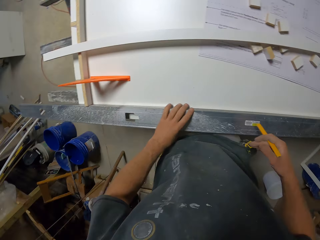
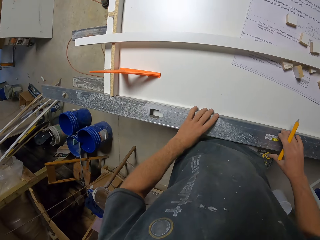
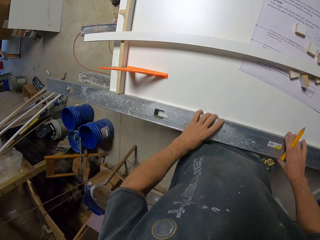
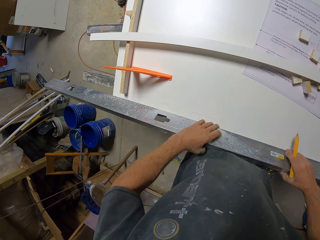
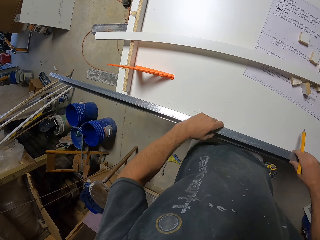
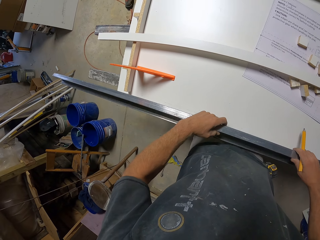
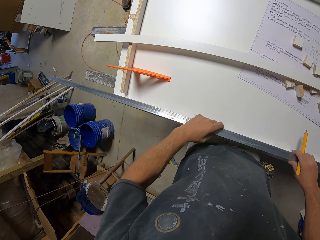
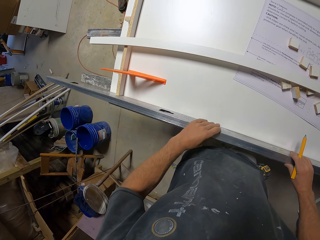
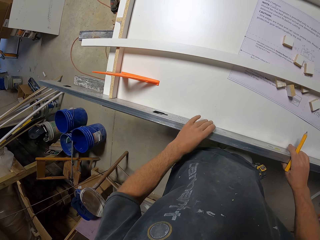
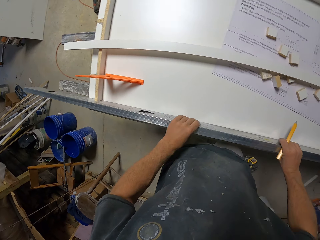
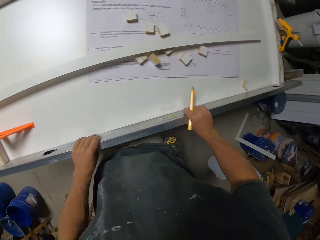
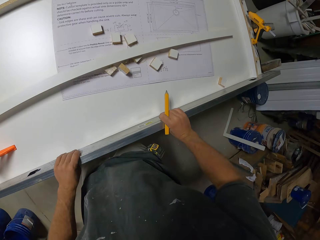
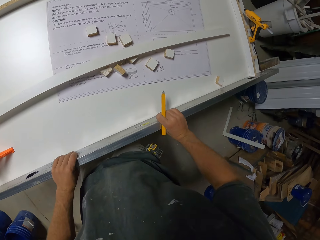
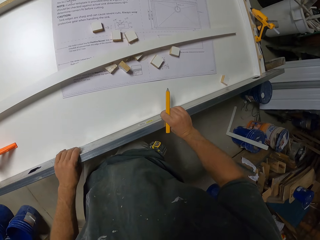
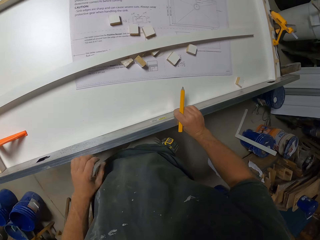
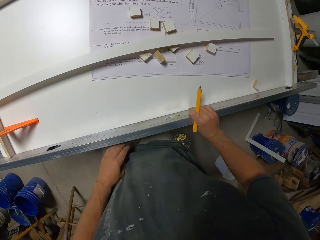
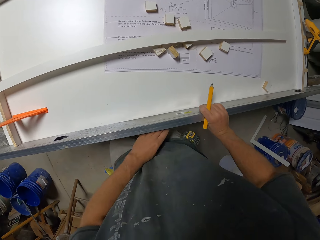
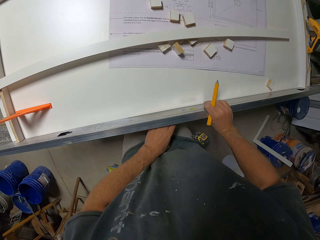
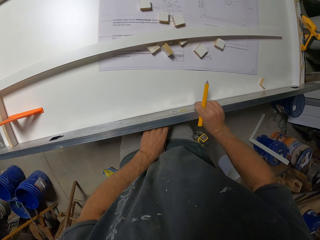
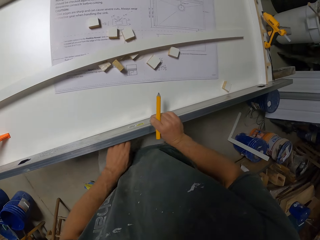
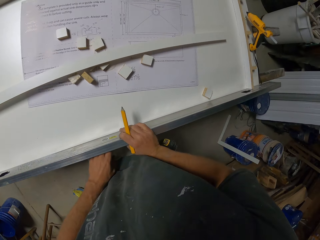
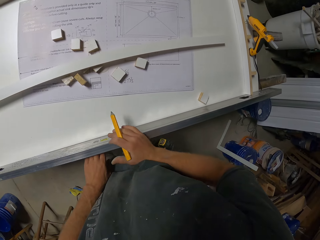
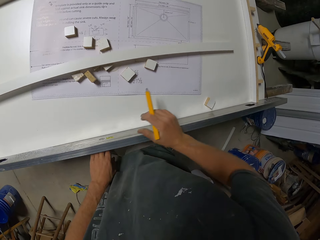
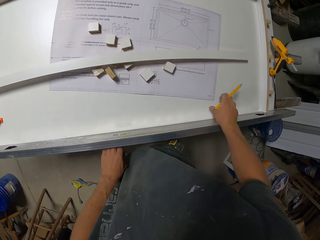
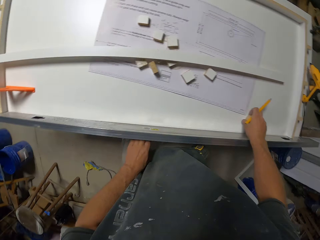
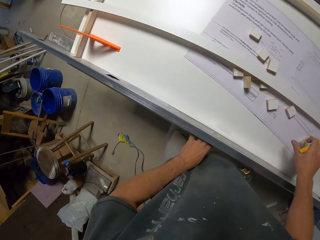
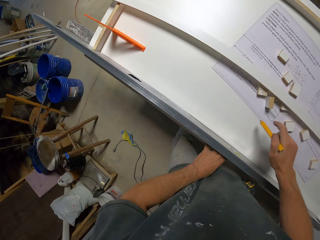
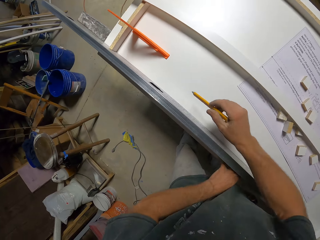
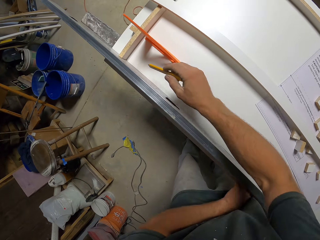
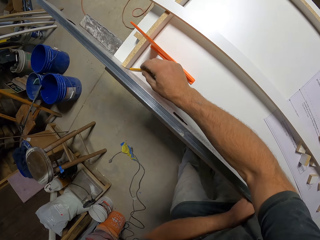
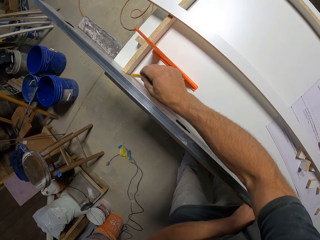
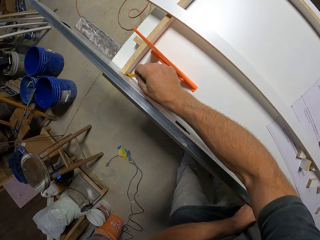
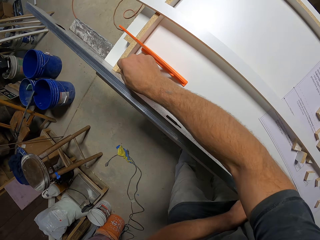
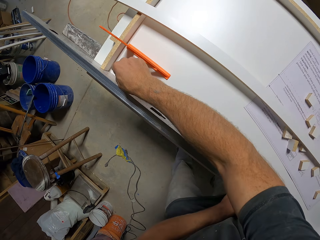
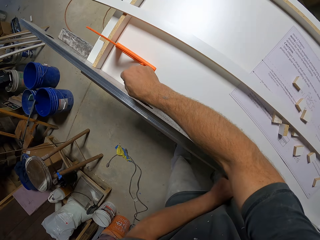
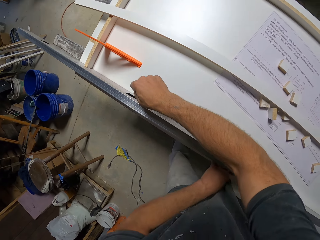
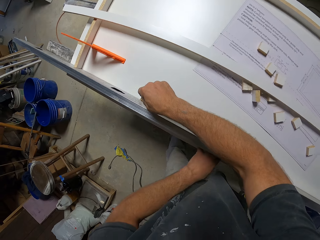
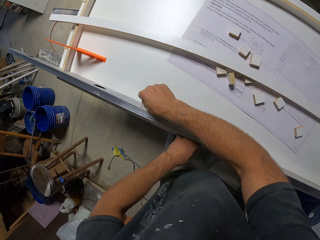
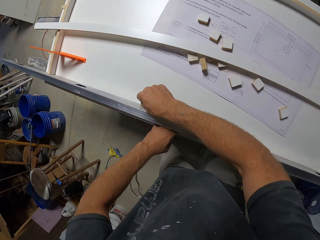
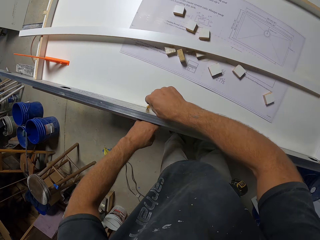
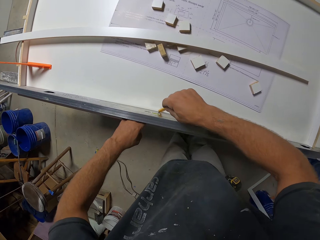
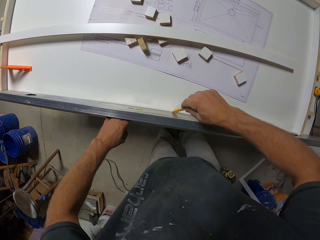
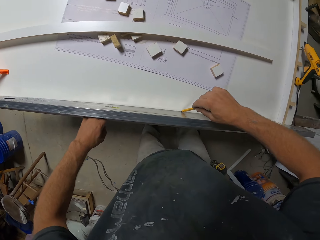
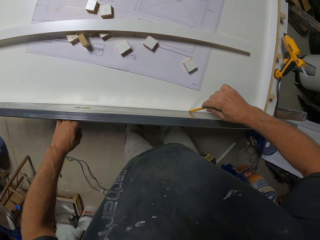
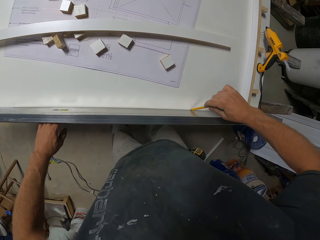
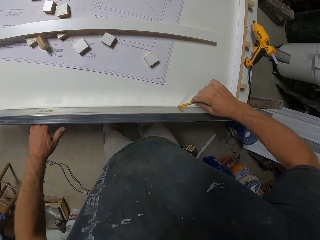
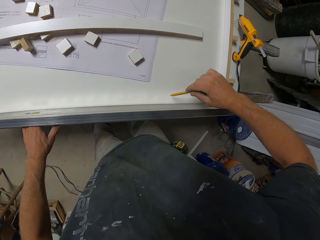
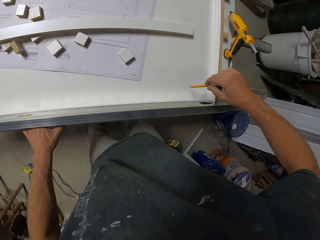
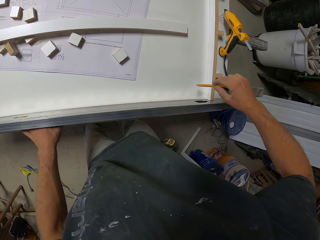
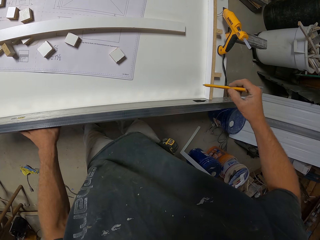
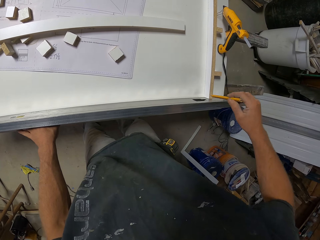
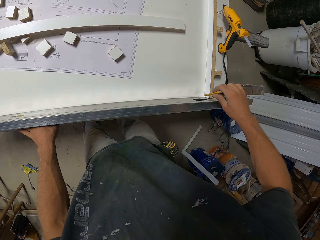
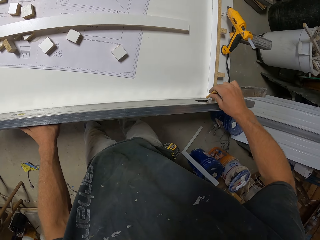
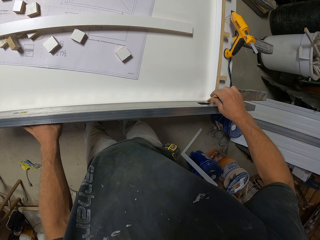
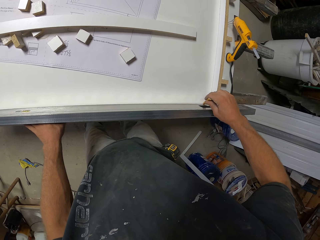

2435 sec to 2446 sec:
The camera wearer turns the piece of wood. They move the hand. They move the leg. They move the model piece. They draw on the work bench.

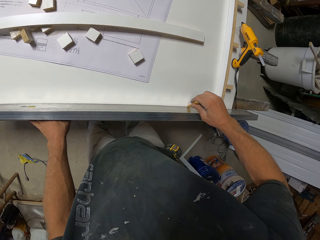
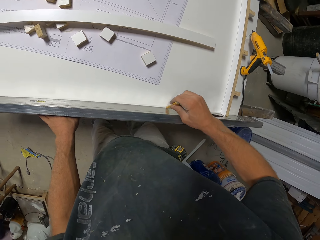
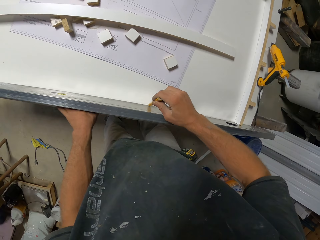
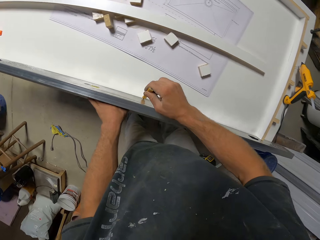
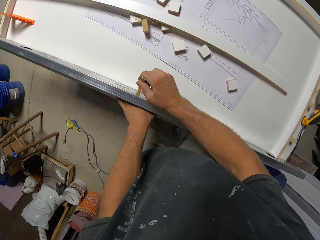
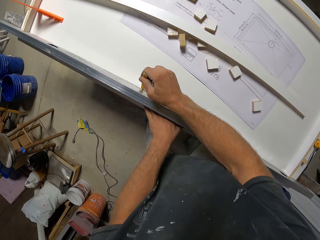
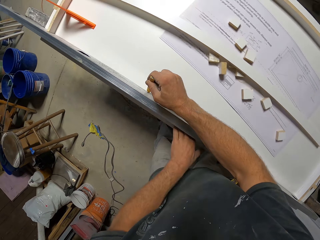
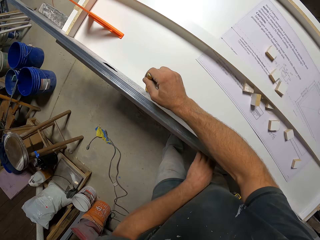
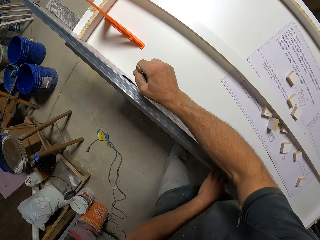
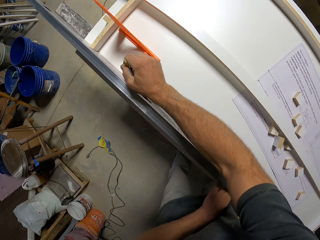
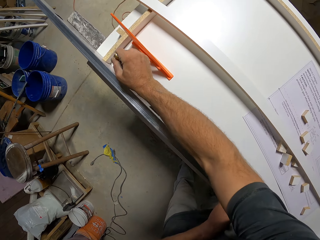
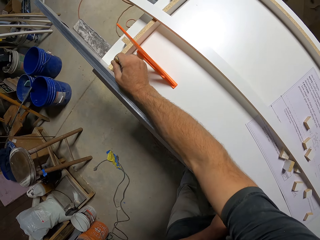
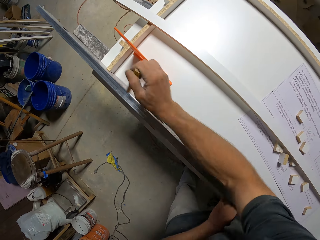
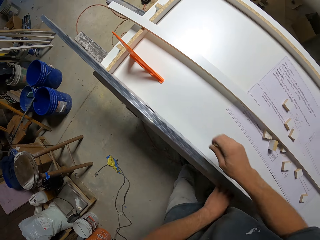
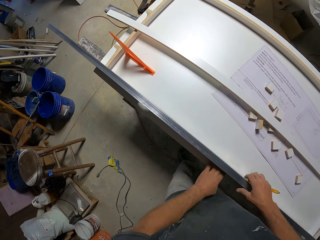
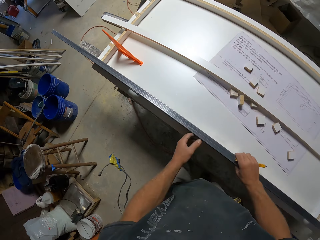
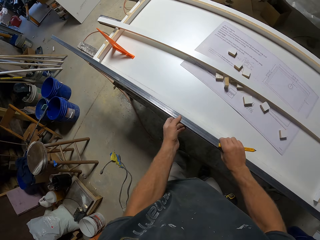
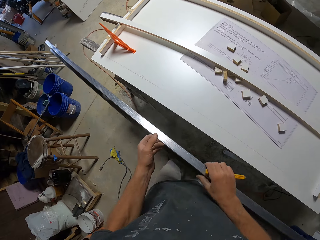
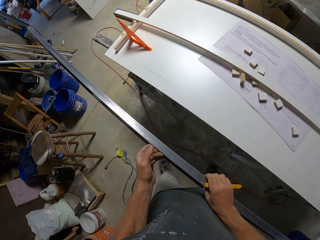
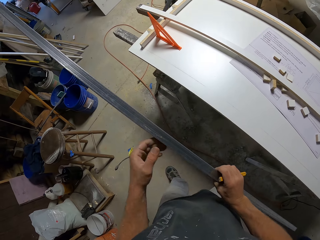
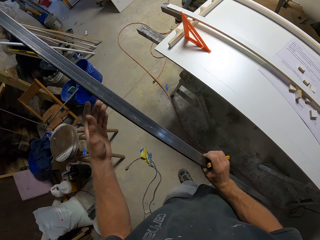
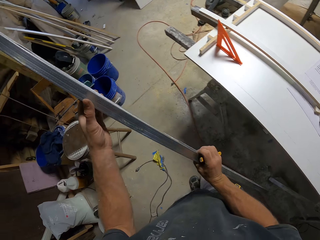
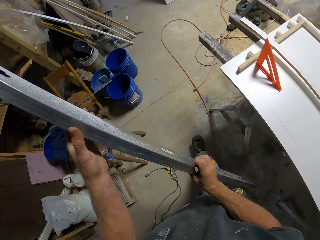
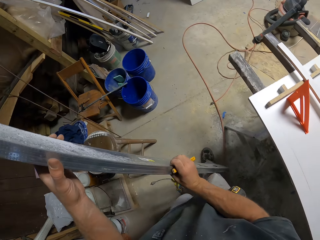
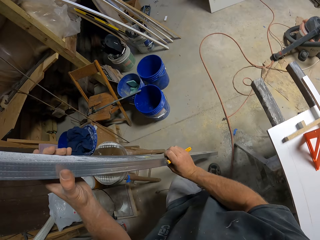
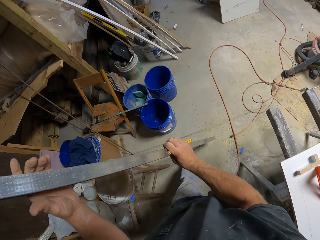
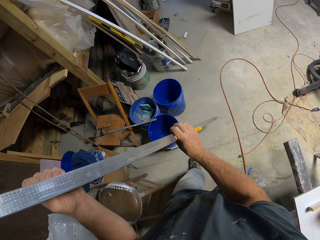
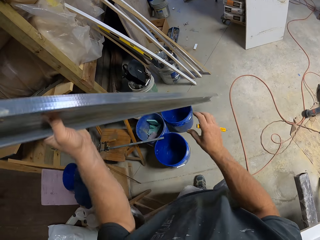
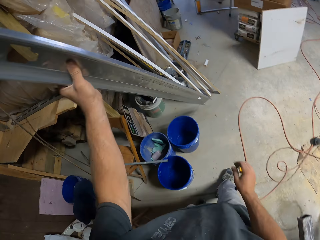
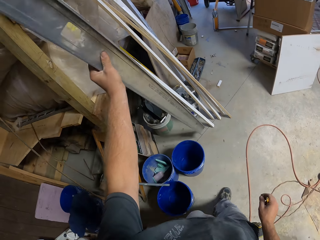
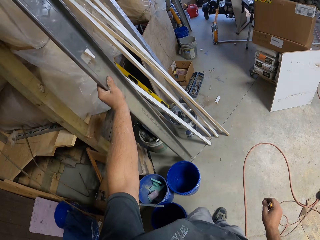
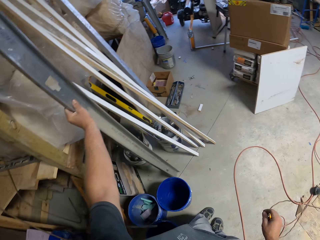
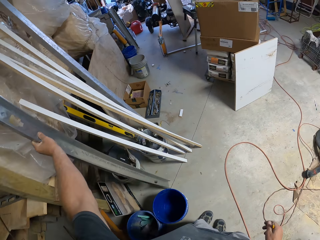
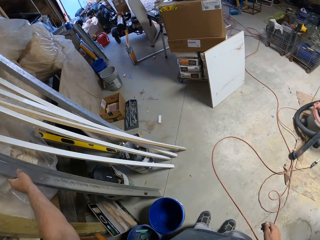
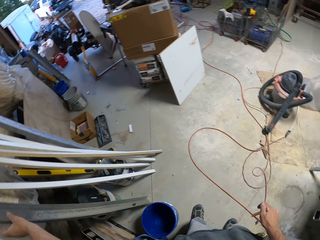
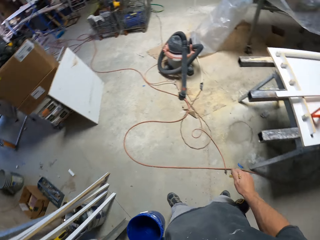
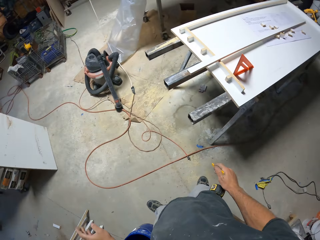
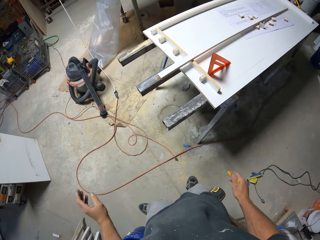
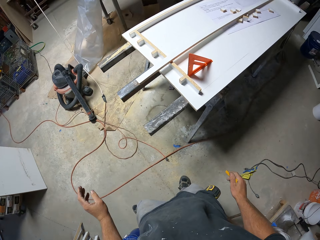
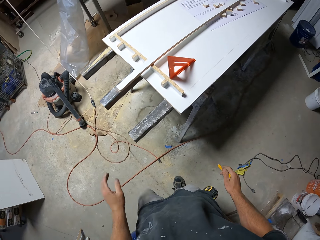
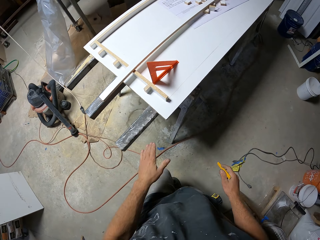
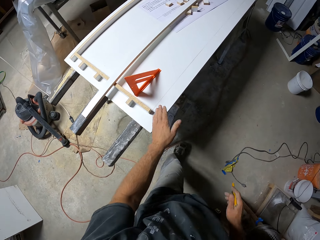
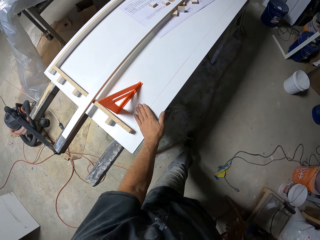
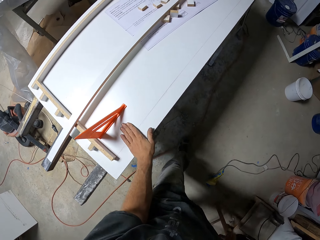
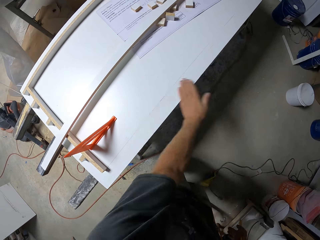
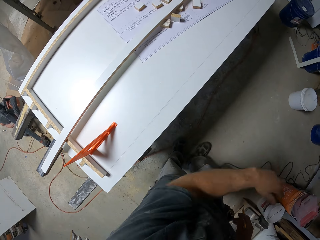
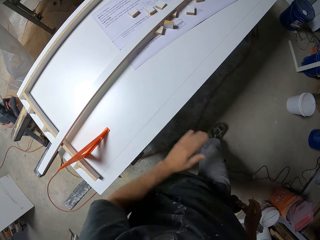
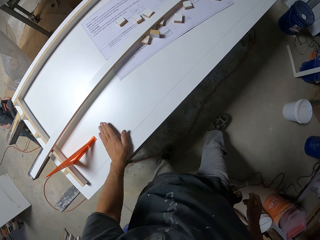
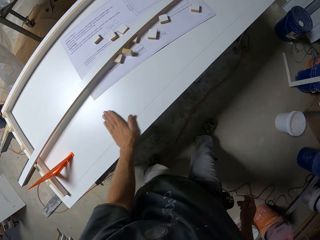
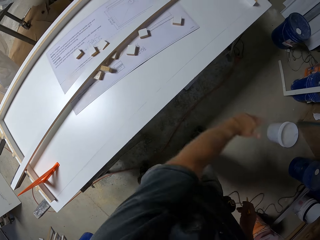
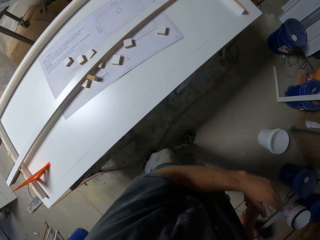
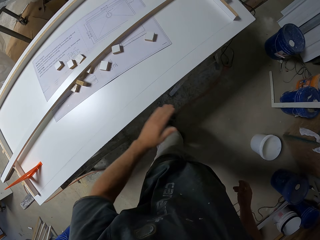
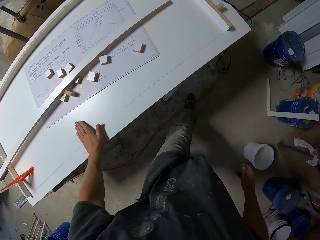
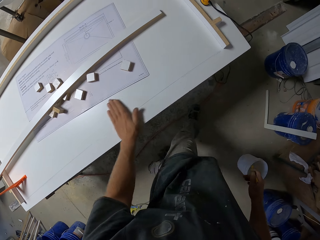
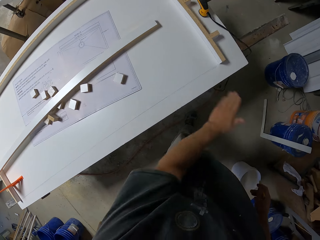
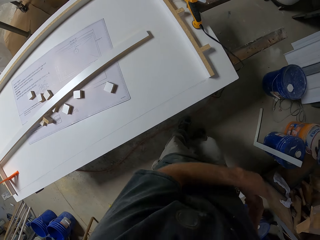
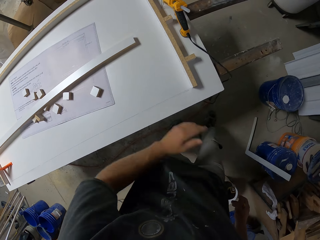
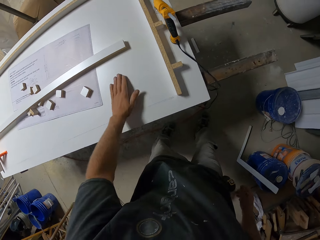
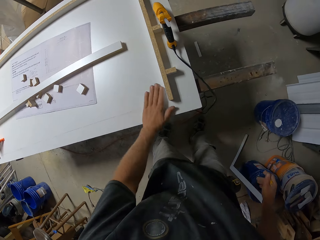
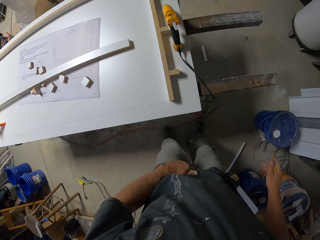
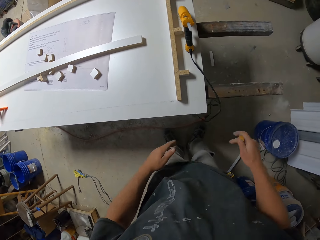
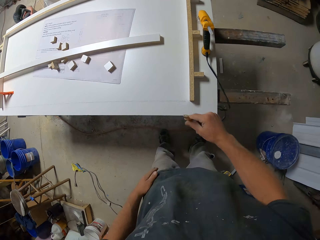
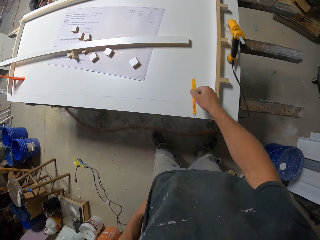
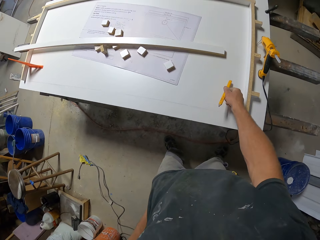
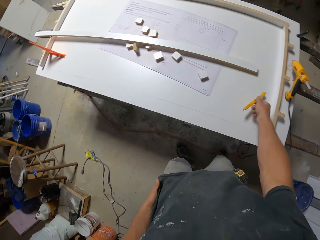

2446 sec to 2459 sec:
The camera wearer picks up the metal bar. They walk across the workshop. They put the metal bar against something on the floor. They walk across the workshop. They wipe the work bench.
